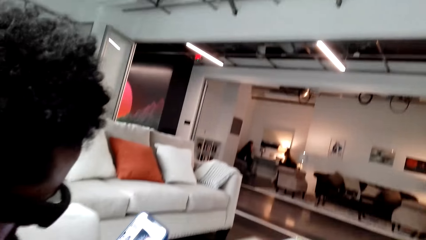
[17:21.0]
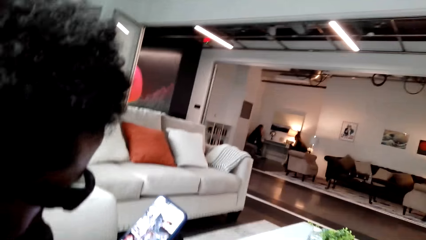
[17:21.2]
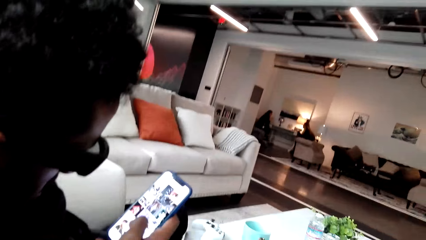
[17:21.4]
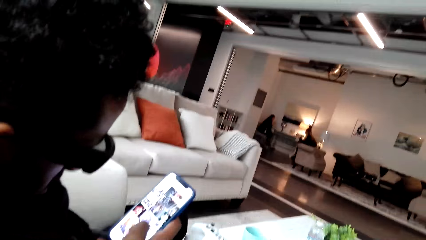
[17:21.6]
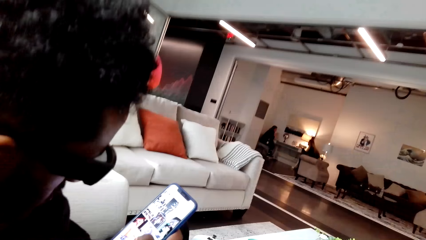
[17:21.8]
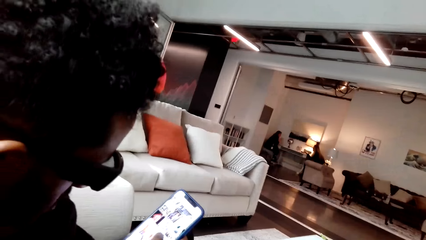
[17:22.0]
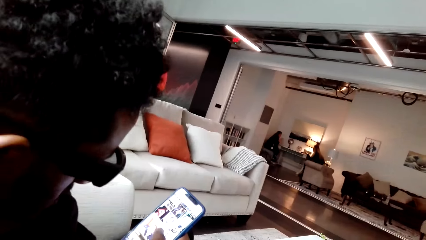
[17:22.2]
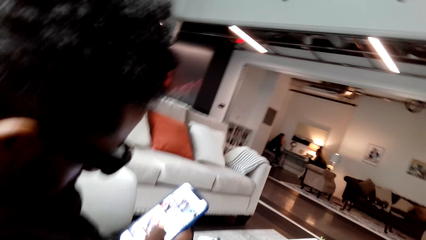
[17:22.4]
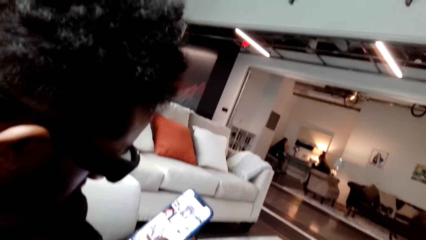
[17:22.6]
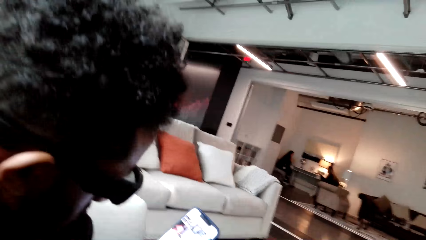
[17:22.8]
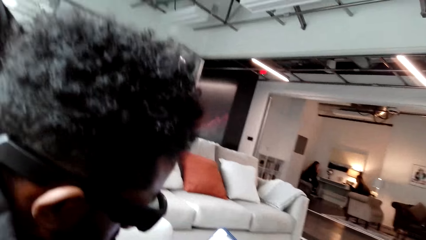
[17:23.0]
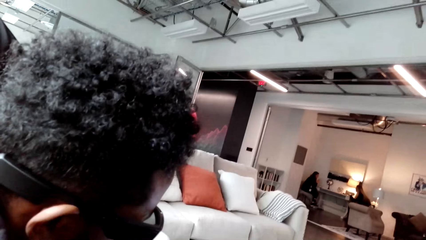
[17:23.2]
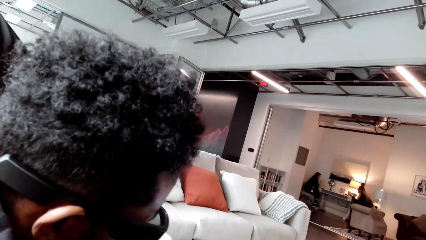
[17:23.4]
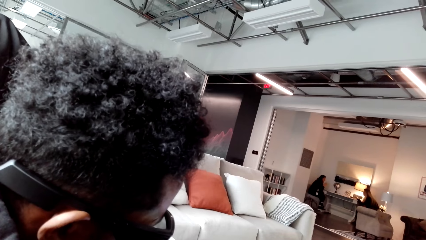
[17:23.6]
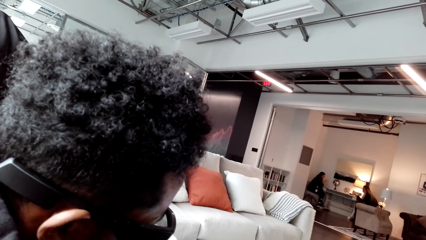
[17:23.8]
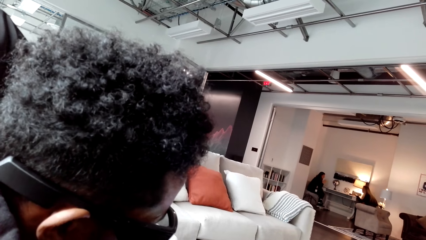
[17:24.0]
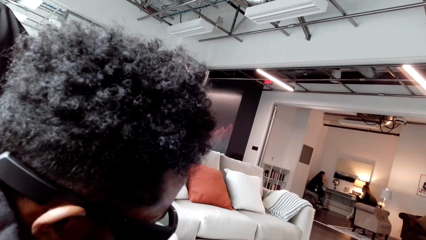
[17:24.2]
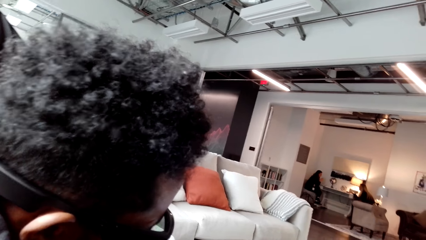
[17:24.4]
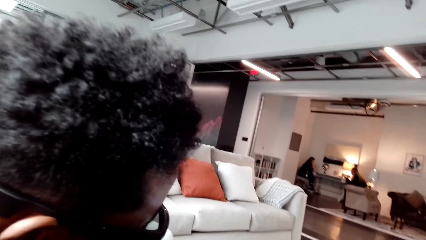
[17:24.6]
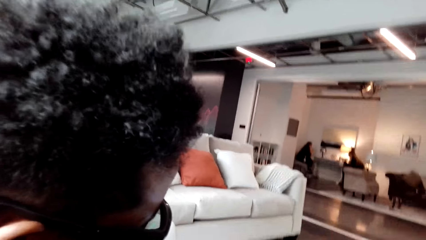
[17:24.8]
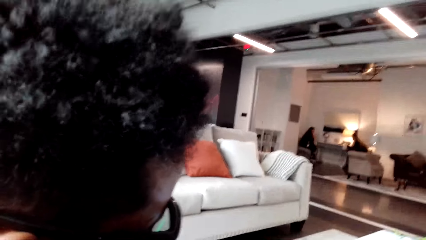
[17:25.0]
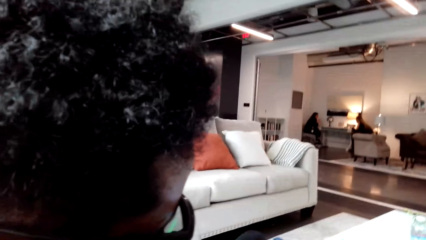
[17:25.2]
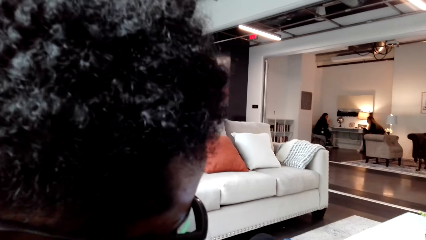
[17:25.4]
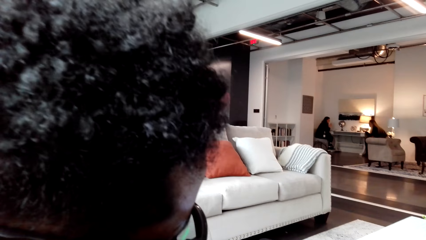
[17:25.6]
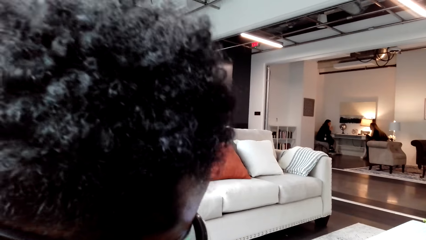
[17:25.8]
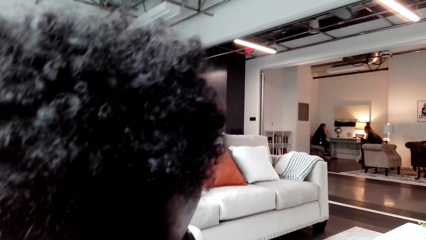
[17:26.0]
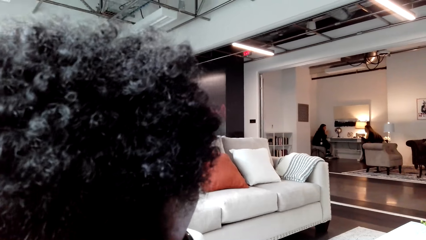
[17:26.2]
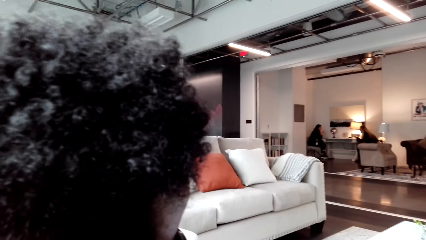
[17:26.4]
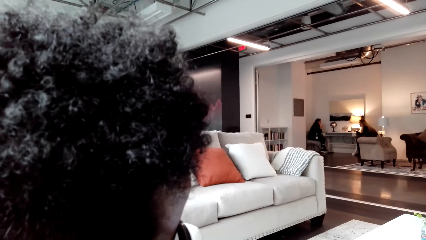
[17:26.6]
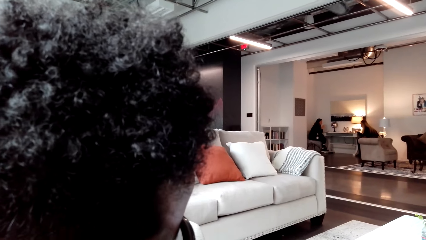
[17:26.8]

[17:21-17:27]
The man scrolls his phone.

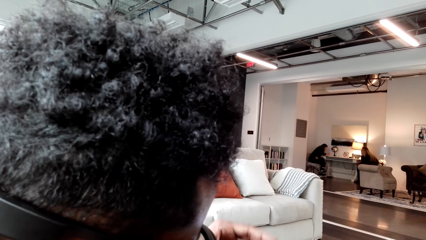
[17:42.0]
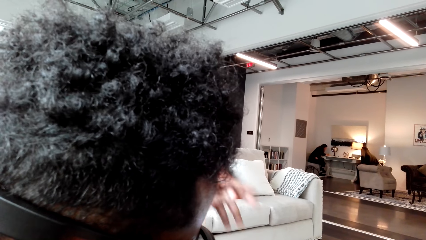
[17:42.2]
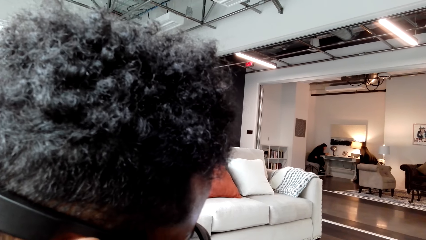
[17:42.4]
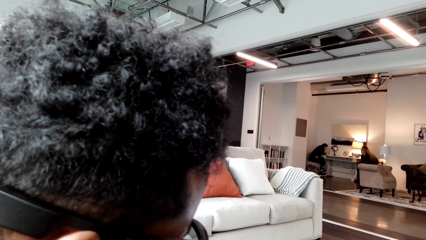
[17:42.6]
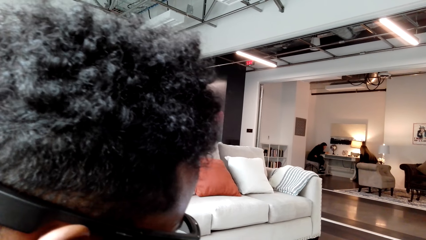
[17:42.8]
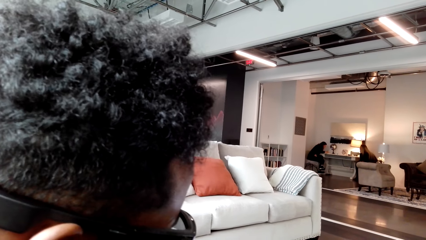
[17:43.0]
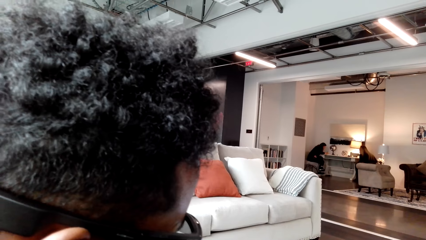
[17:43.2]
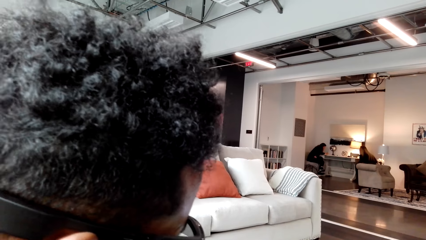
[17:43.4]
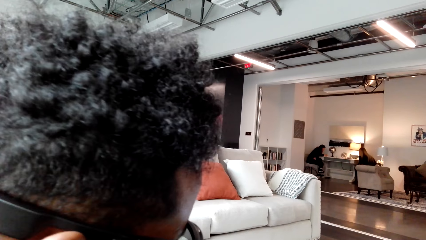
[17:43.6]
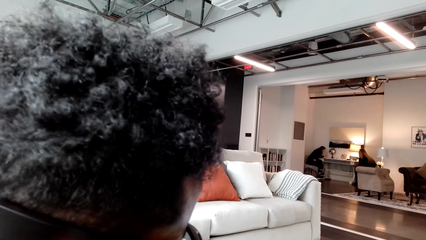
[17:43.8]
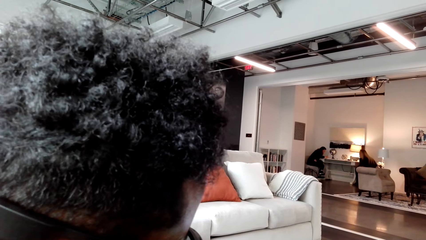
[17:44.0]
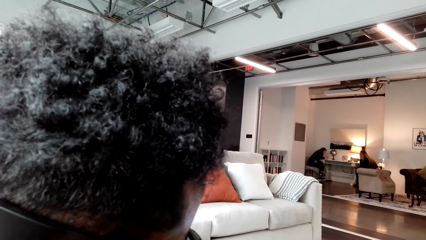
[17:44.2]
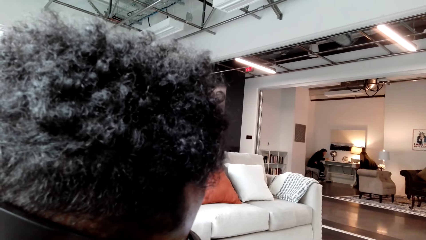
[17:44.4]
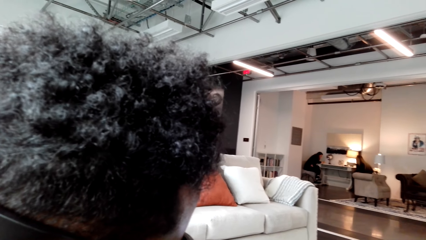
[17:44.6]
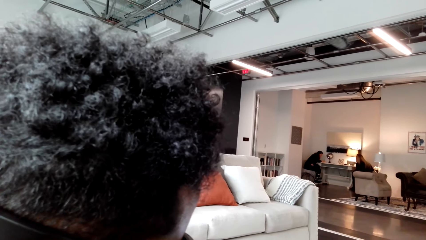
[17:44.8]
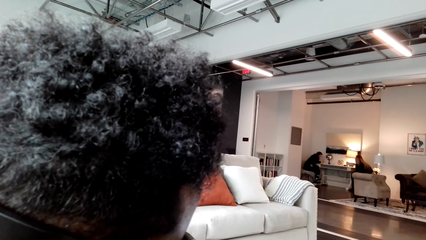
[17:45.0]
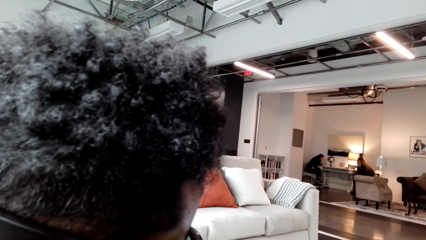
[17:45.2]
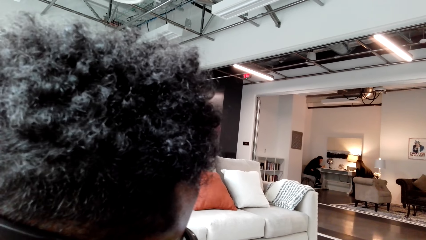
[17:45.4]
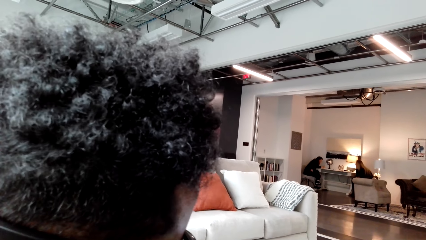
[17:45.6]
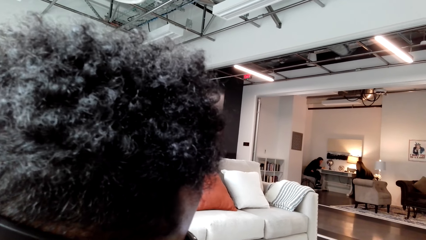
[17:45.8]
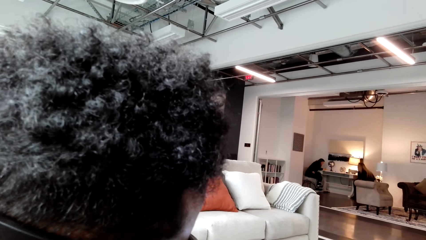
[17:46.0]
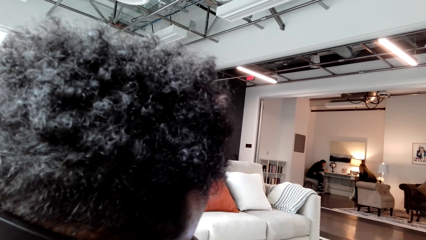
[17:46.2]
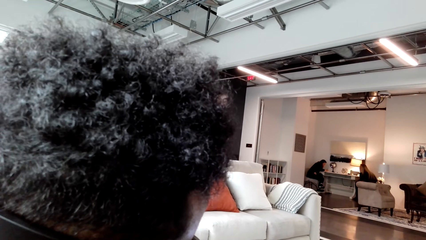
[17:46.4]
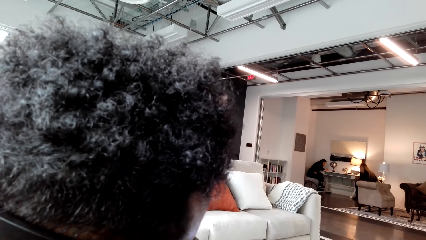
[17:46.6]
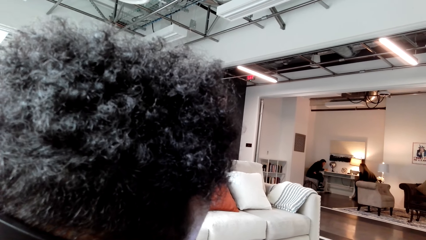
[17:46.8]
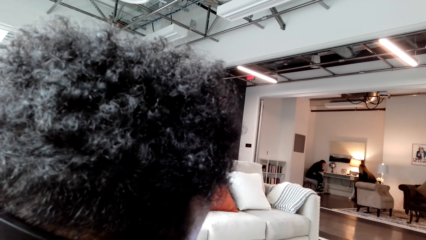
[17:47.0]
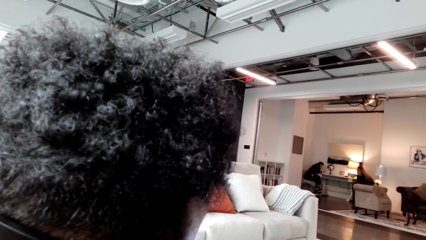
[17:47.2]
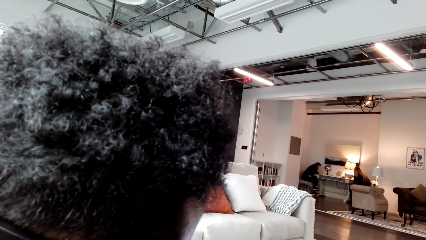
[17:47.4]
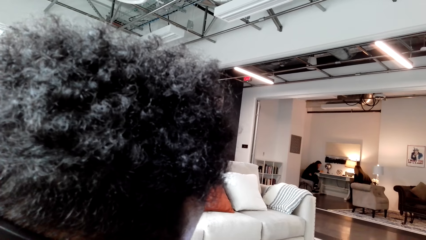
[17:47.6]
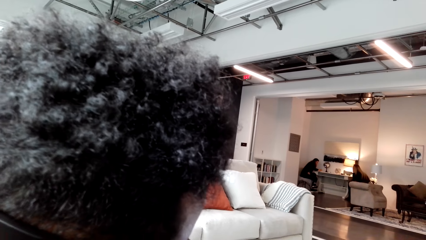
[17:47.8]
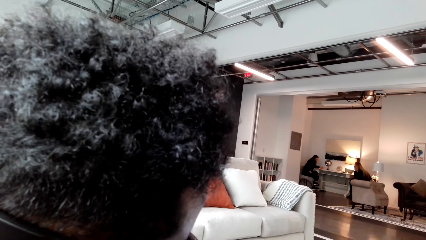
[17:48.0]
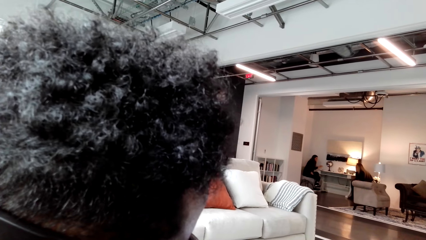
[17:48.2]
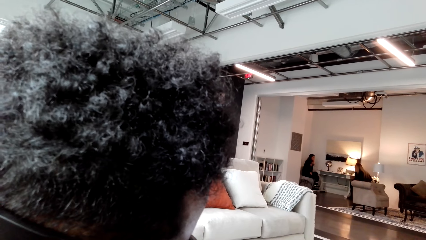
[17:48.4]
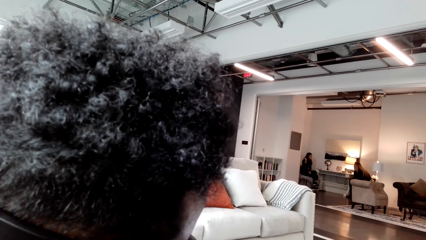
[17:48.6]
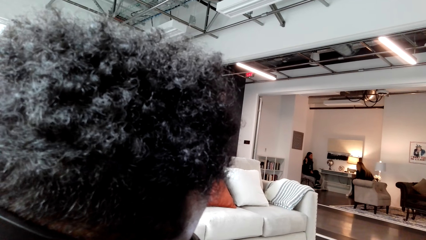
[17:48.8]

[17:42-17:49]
The camera wearer converses with the man.

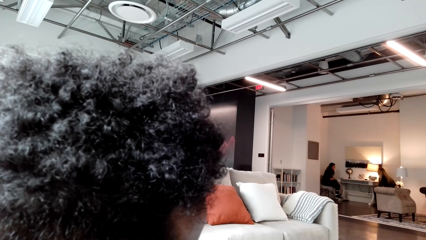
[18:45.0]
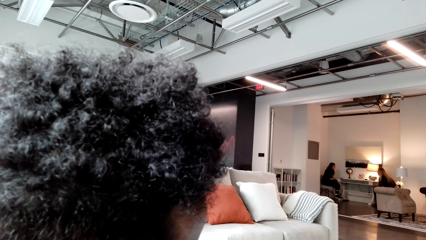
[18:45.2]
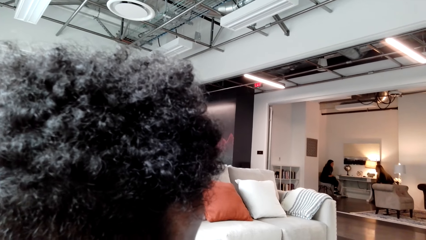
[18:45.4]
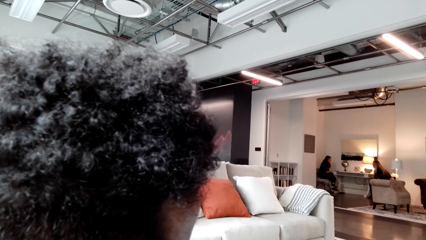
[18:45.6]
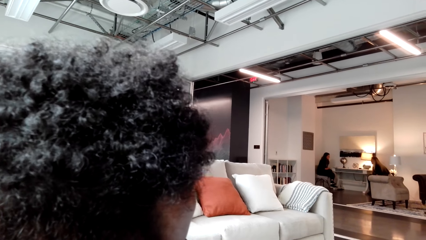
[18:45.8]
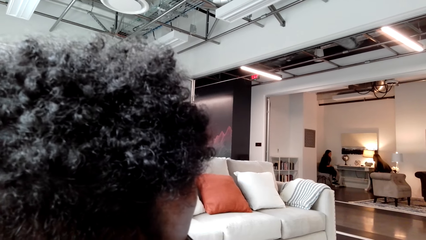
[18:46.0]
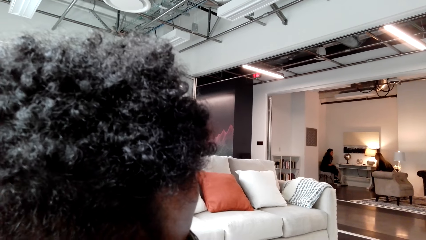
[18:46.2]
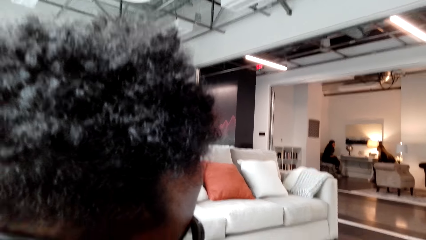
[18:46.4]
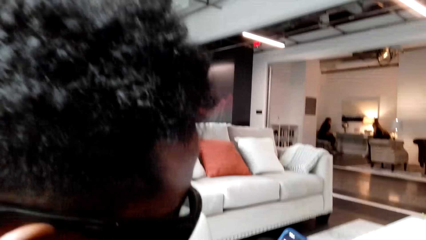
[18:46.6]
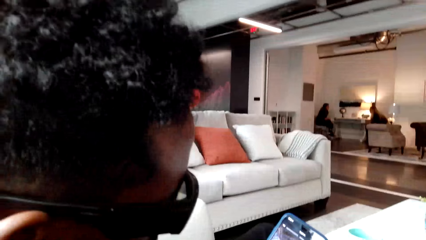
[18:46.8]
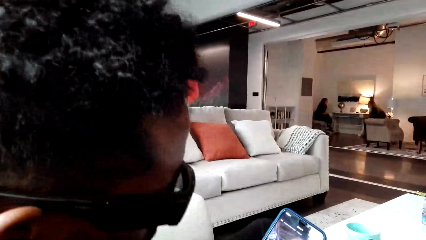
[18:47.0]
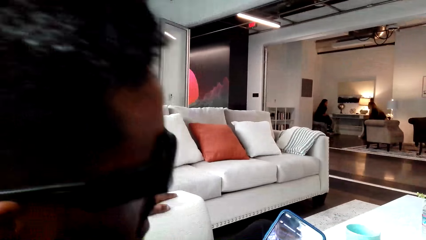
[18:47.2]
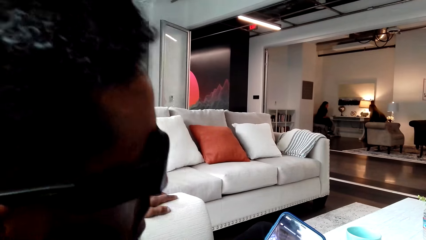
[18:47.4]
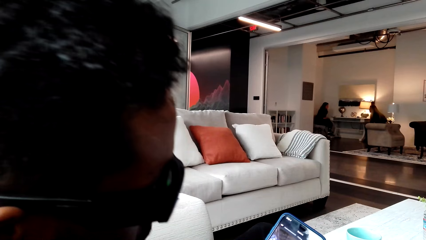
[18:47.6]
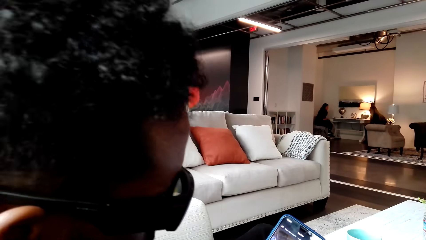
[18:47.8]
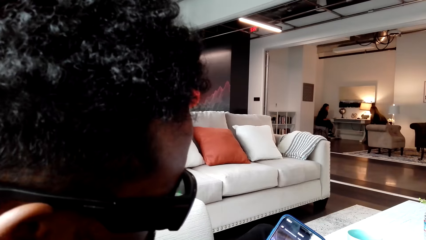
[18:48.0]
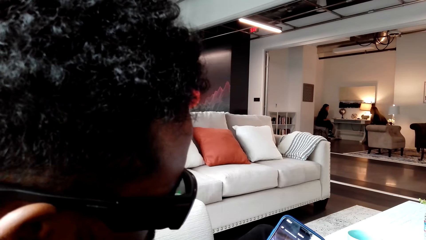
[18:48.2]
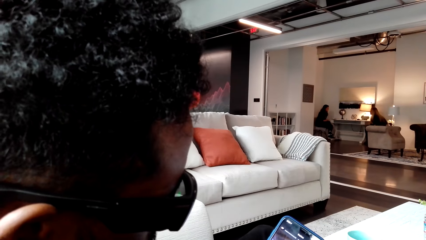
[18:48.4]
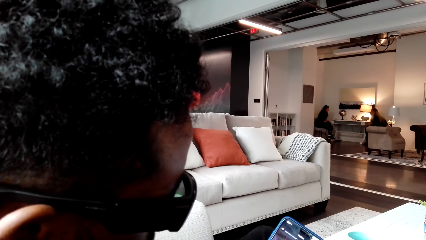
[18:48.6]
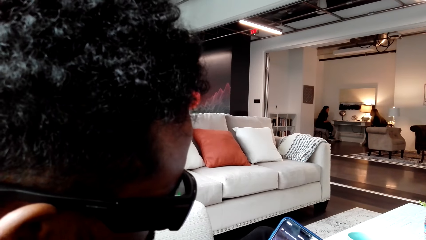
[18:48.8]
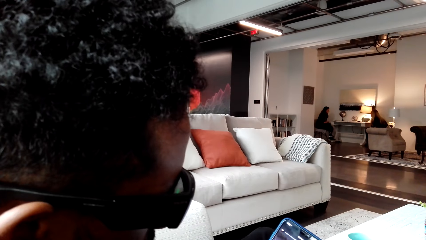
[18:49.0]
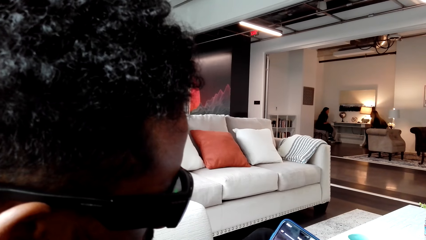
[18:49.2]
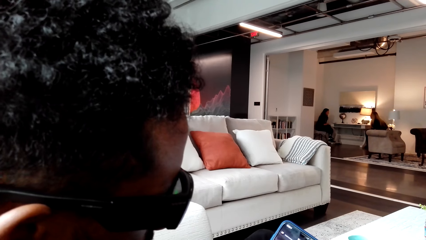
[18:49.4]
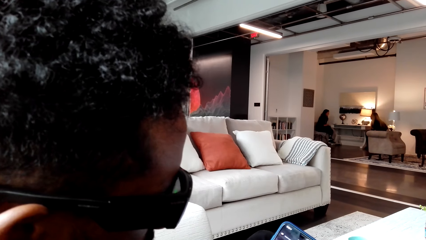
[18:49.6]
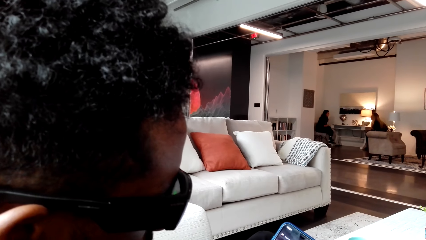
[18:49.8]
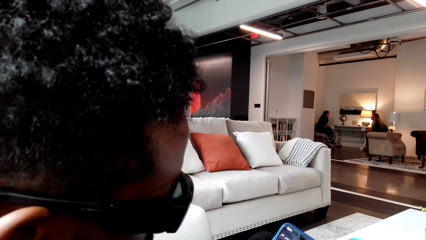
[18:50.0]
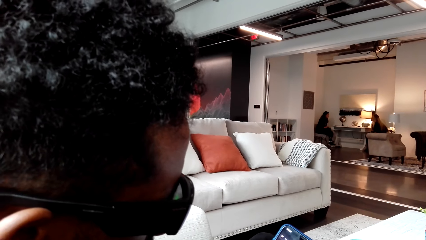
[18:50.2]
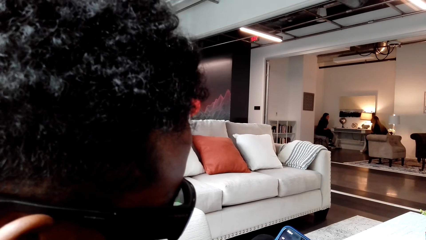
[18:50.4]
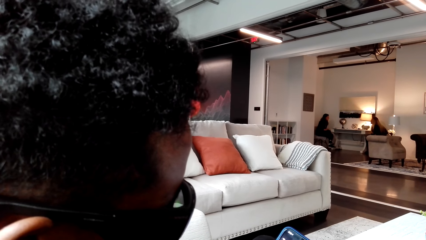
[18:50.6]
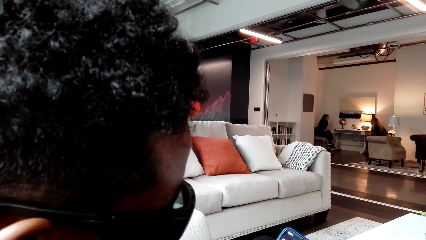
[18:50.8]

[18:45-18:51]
The camera wearer watches using the phone with the man. They converse with the man.
